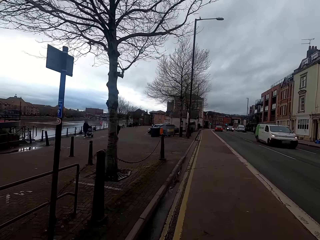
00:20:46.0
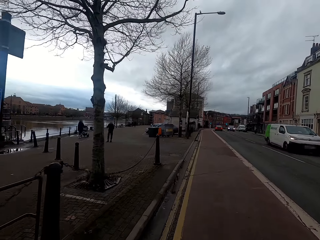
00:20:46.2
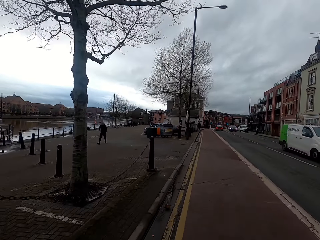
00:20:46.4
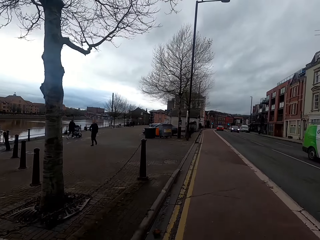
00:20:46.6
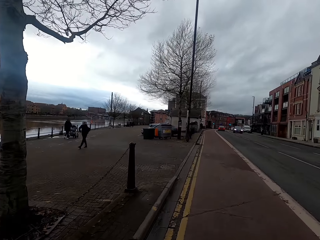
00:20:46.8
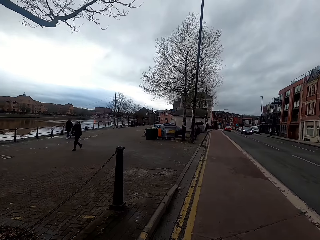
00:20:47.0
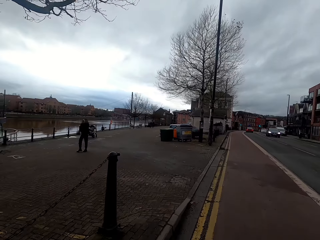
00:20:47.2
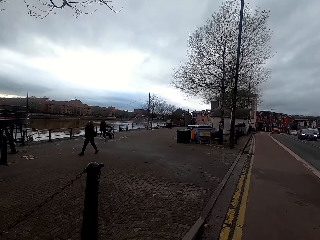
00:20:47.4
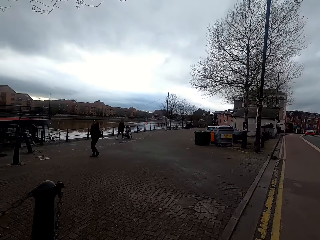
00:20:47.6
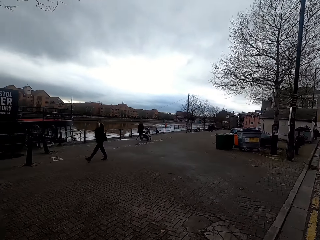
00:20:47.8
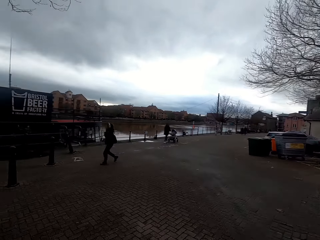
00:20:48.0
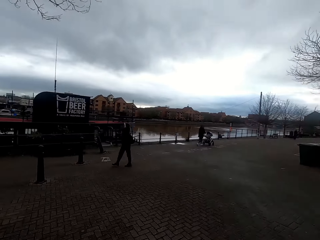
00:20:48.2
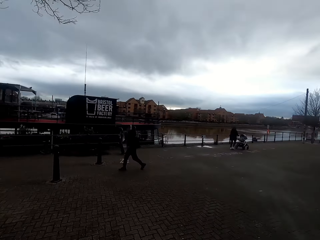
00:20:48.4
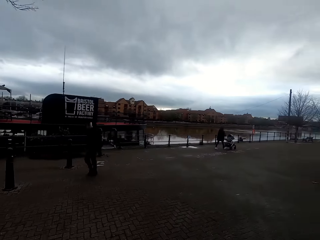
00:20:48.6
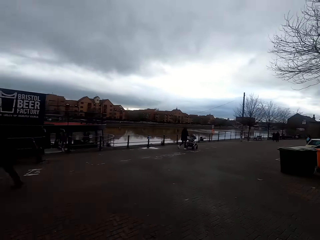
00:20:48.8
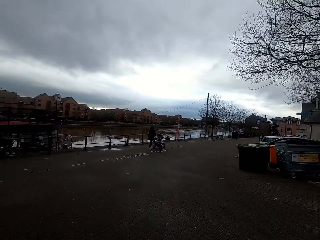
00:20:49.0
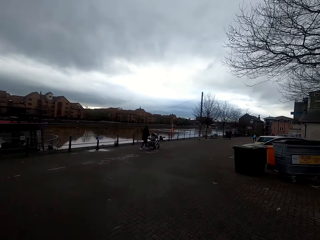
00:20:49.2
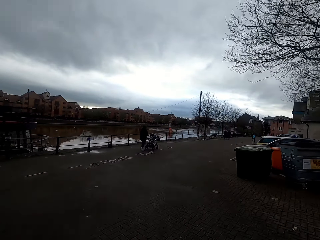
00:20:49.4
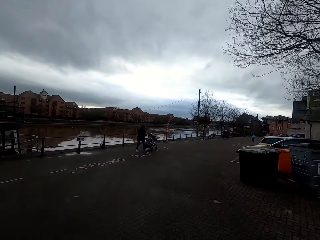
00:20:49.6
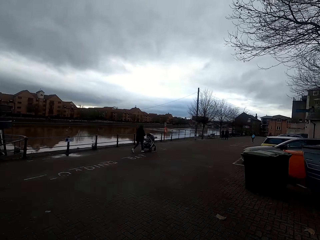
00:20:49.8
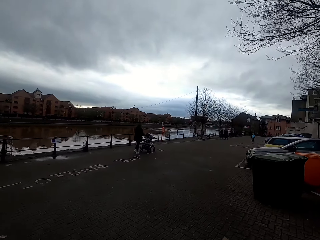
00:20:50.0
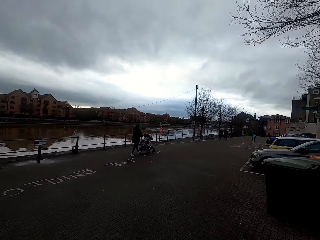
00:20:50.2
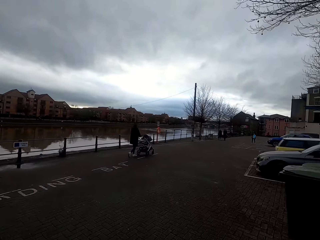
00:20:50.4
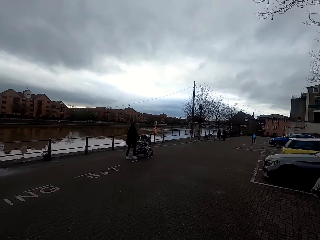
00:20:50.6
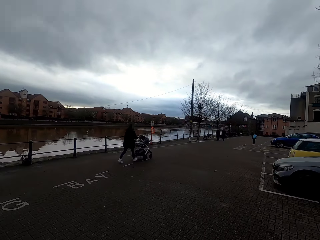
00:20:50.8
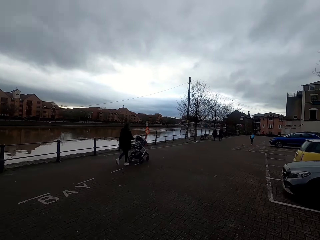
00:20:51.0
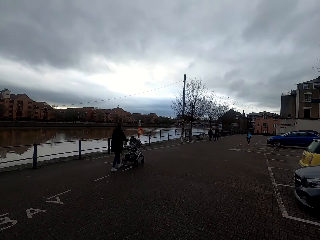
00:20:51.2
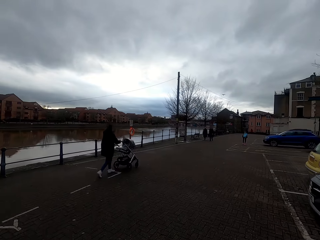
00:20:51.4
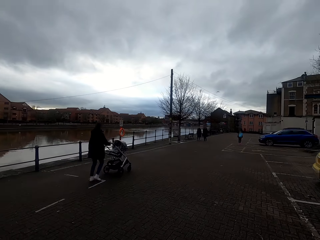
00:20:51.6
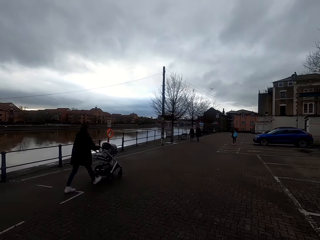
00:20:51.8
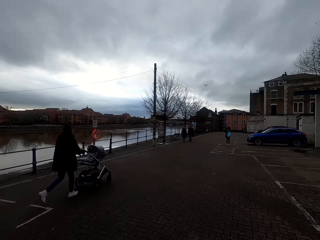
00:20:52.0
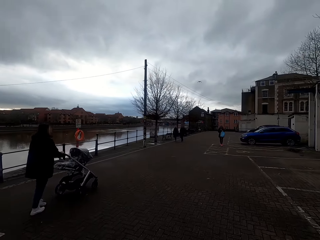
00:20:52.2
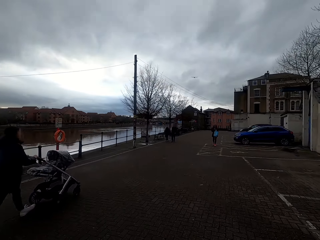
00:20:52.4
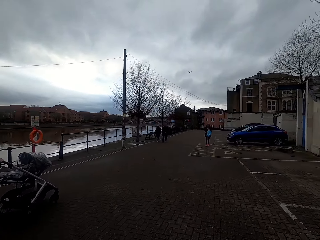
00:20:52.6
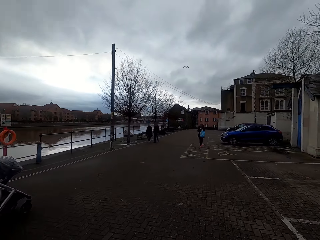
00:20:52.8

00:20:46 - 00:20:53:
The camera wearer rides the bicycle onto a dock.

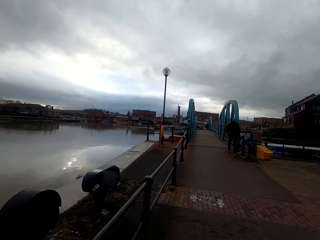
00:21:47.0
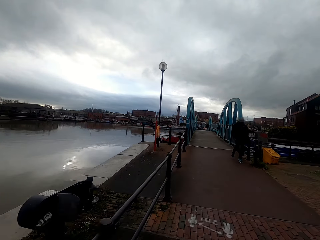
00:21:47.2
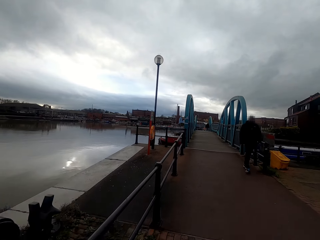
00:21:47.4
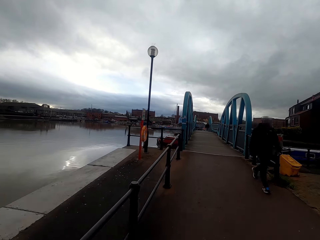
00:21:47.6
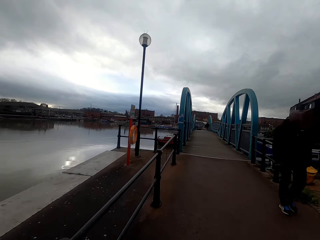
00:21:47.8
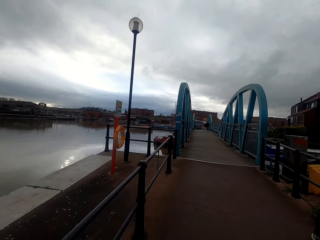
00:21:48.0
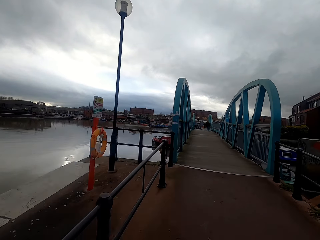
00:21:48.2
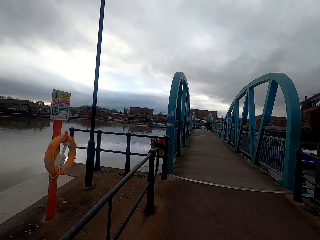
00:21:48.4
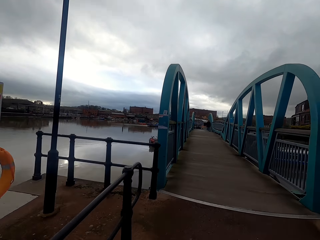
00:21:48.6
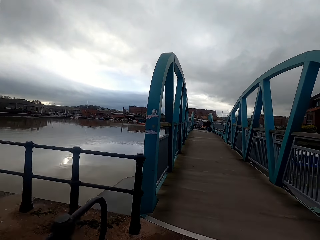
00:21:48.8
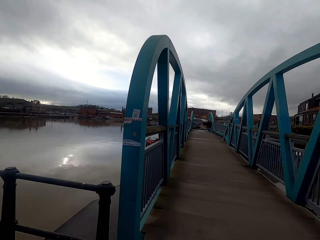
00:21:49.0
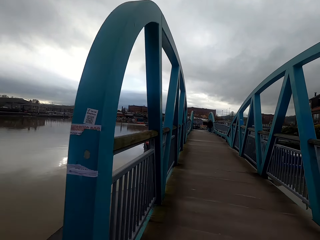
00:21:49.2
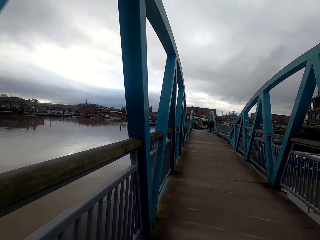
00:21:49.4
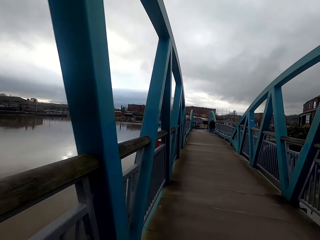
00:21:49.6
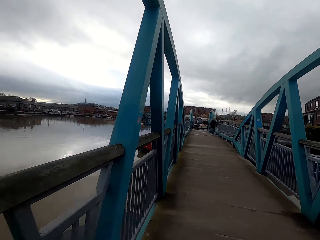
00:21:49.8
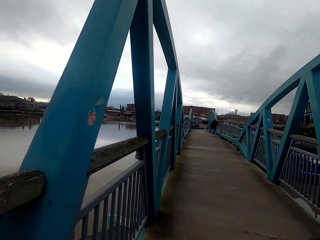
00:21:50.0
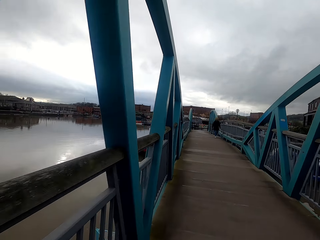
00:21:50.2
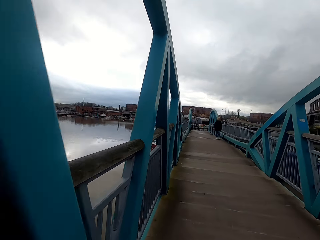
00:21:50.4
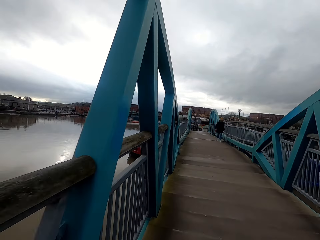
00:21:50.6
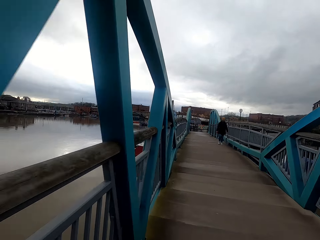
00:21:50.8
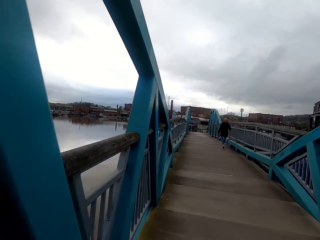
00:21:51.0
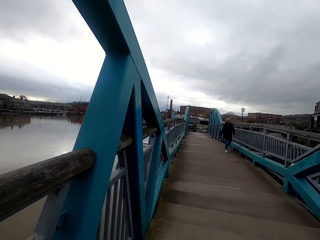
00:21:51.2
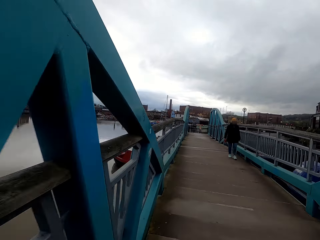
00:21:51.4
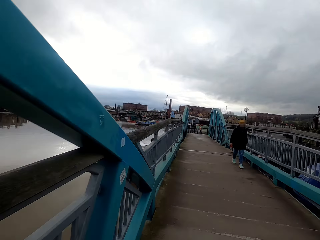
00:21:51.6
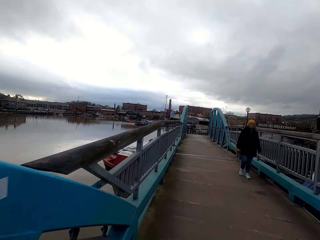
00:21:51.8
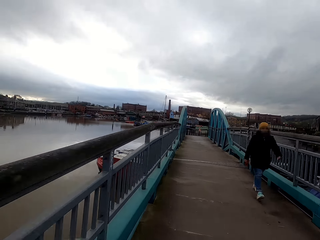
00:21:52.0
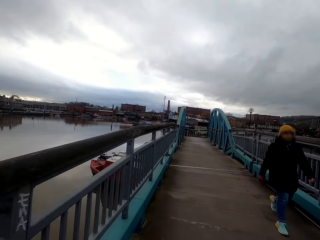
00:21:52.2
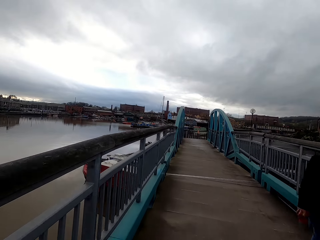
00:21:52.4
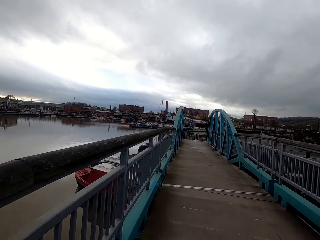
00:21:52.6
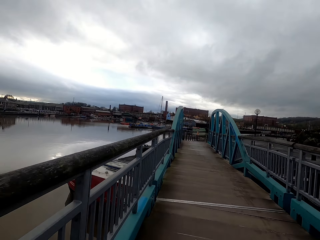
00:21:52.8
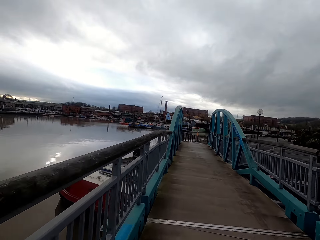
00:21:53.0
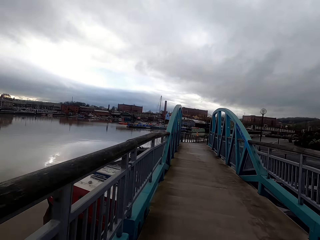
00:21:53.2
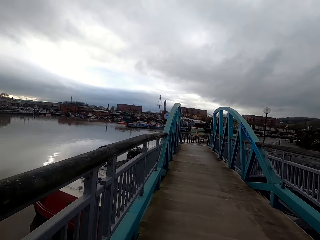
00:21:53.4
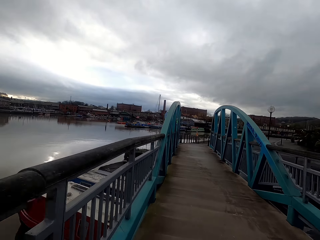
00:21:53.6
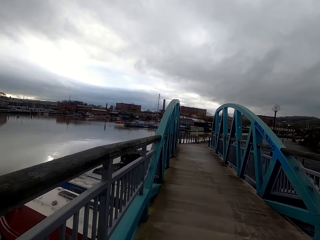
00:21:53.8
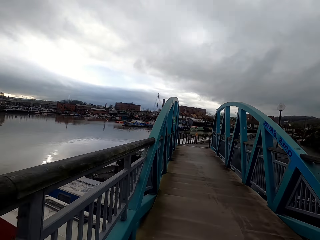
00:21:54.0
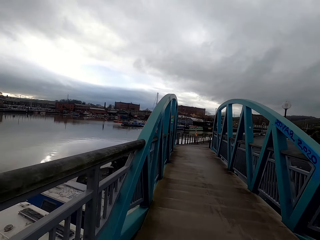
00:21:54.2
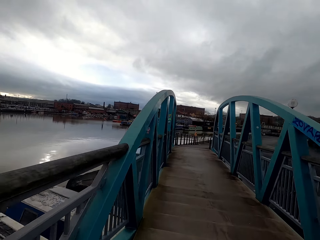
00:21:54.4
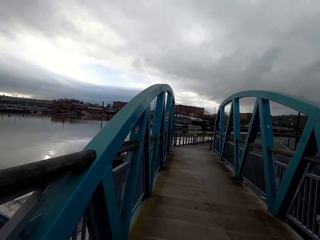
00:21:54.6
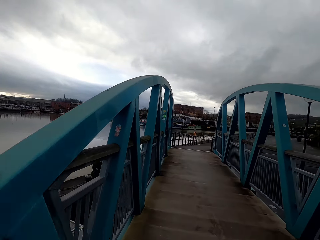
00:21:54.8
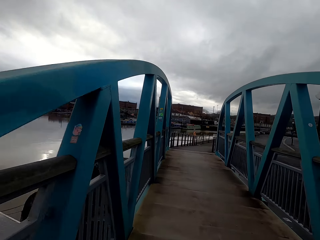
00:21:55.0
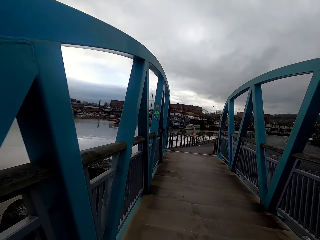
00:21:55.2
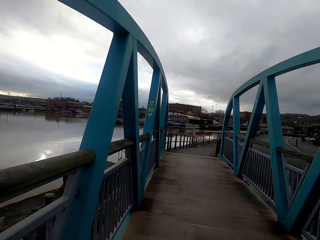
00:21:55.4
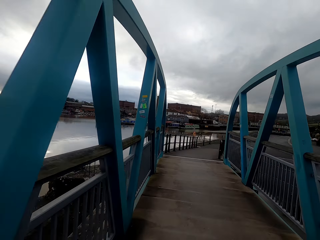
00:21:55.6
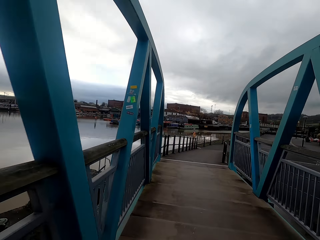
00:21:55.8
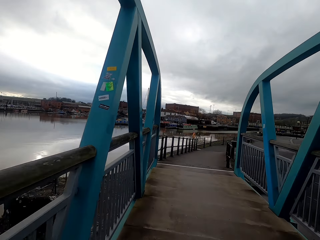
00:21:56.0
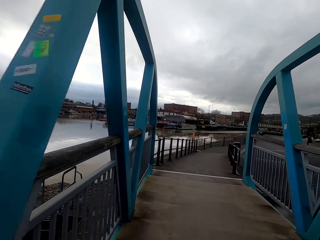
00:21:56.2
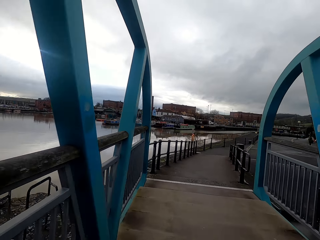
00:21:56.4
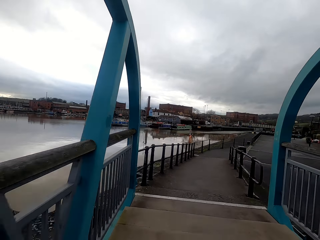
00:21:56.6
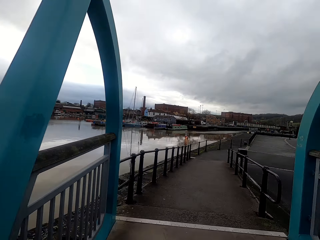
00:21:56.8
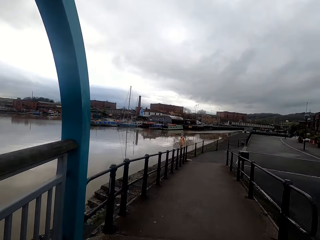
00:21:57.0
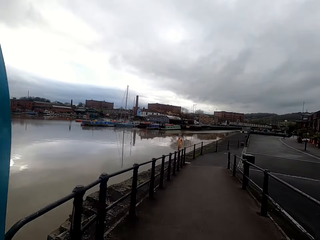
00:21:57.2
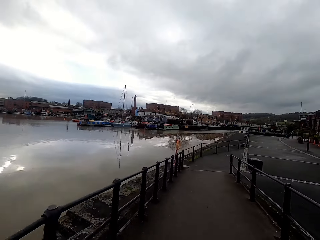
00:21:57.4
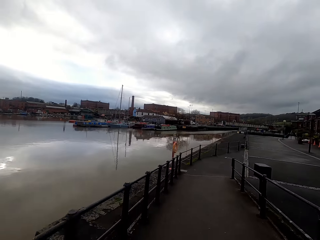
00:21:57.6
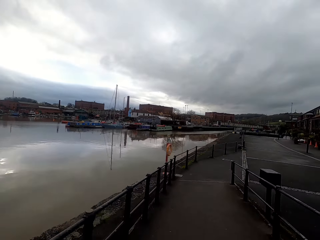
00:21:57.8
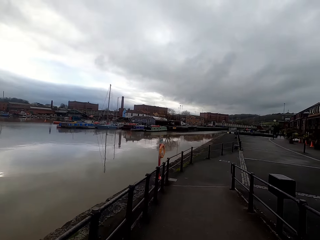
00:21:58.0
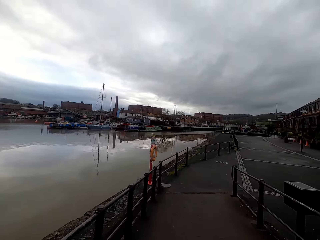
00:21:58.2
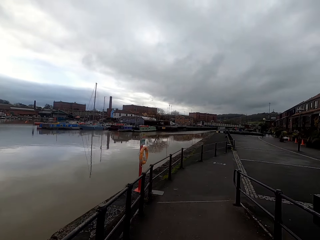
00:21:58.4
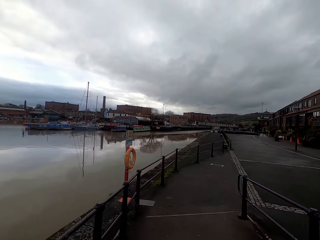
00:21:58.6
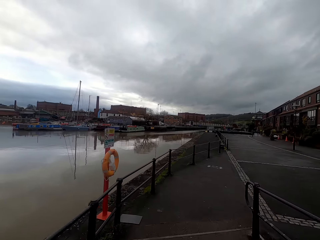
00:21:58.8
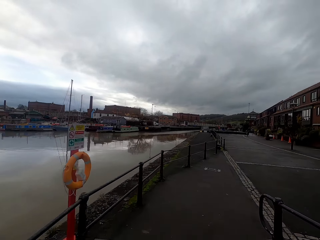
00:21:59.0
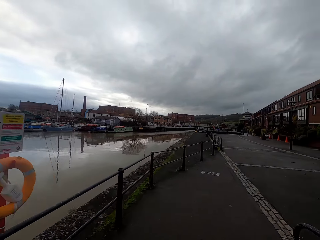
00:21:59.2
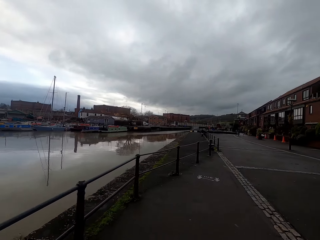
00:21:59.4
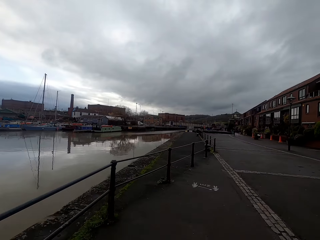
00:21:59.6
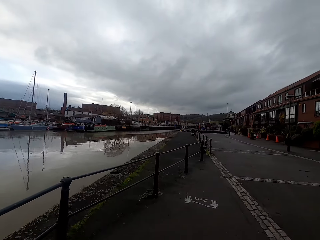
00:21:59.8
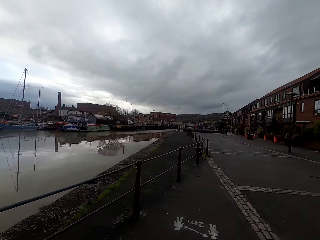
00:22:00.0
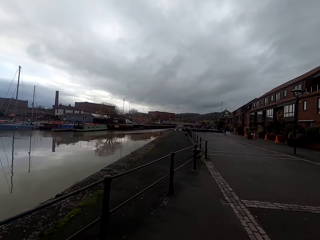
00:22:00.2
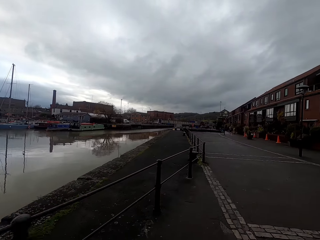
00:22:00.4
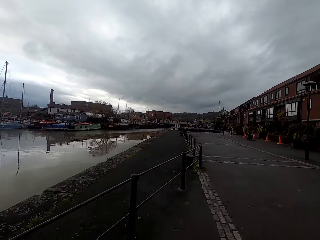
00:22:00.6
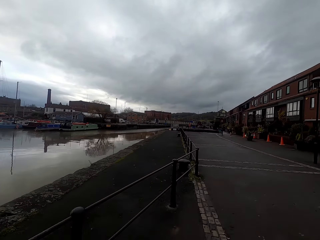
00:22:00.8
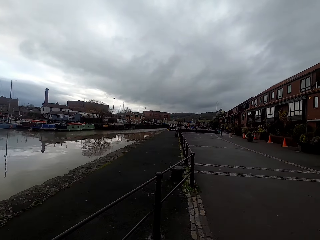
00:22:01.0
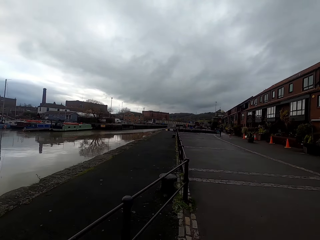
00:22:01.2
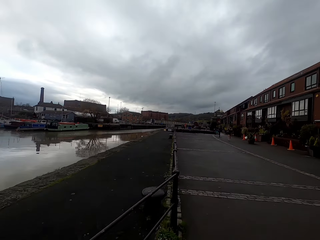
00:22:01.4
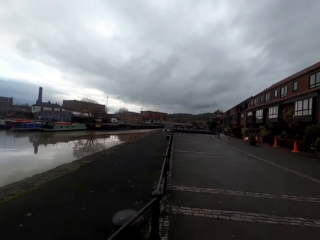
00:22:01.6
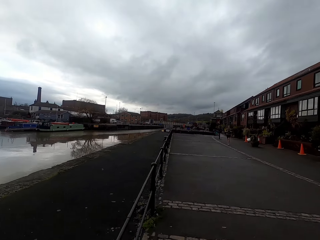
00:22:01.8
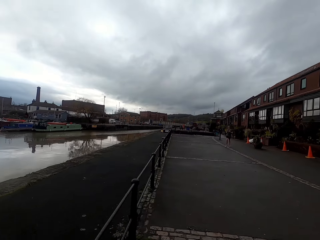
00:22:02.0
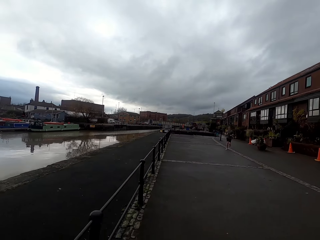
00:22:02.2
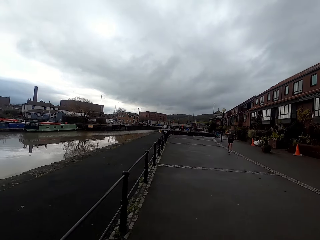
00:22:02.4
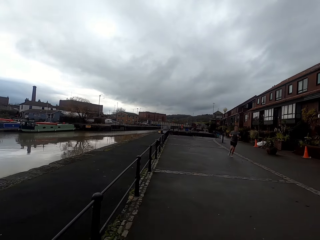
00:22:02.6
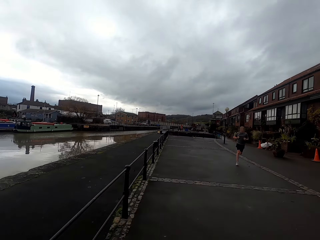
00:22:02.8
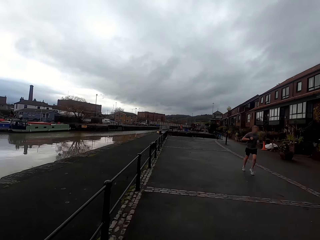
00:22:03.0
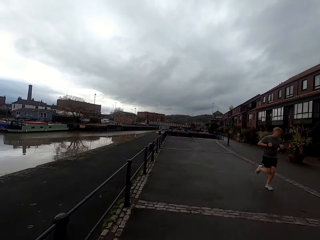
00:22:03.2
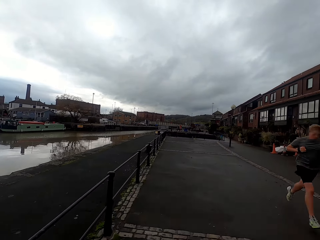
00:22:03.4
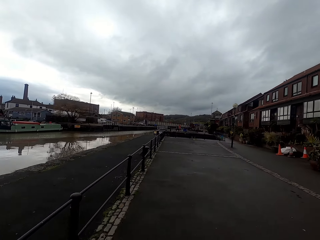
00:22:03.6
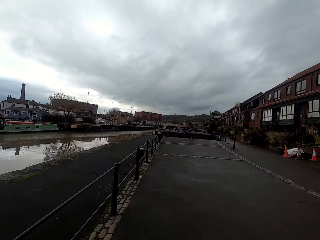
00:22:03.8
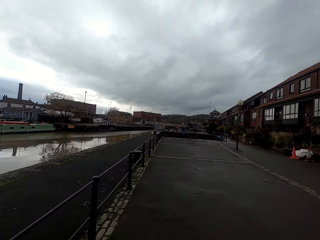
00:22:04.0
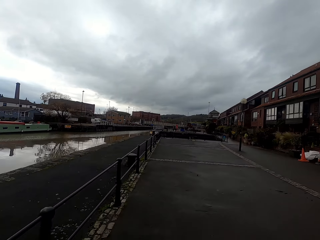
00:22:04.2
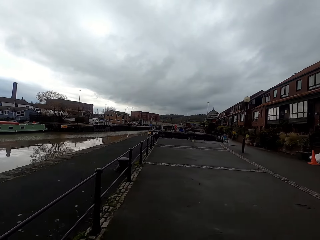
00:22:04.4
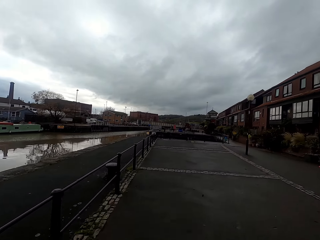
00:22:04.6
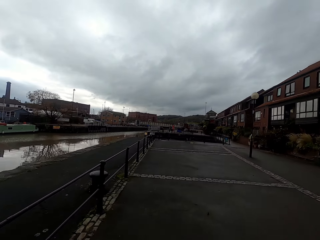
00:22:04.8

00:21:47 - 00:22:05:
The camera wearer rides the bicycle onto a bridge. They ride the bicycle onto the dock.
